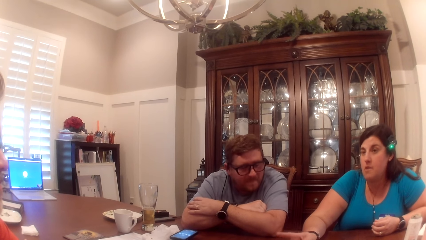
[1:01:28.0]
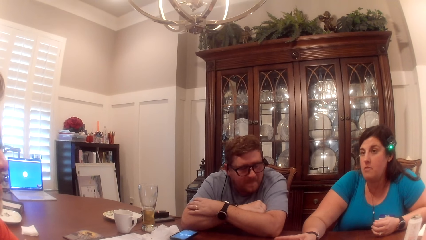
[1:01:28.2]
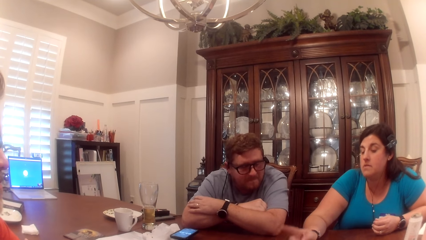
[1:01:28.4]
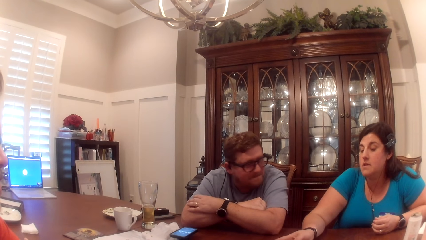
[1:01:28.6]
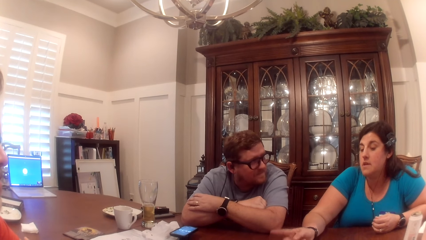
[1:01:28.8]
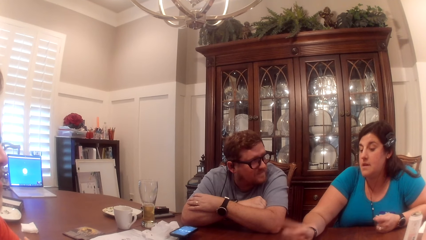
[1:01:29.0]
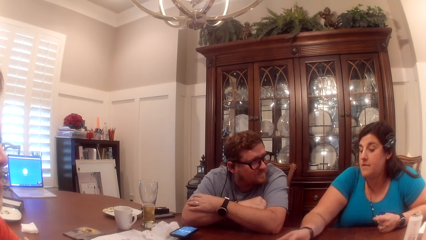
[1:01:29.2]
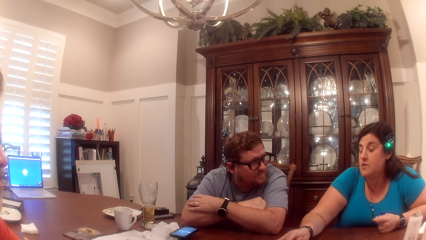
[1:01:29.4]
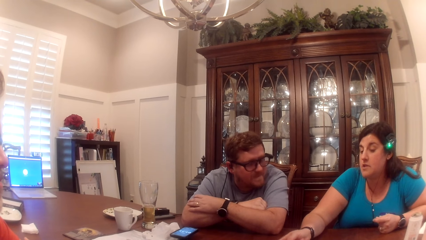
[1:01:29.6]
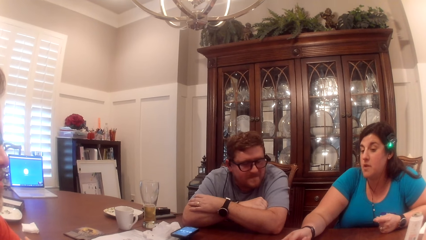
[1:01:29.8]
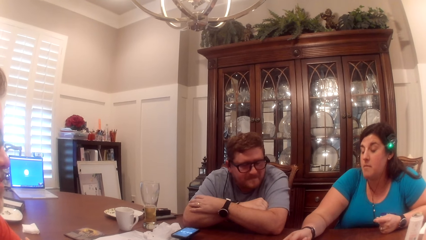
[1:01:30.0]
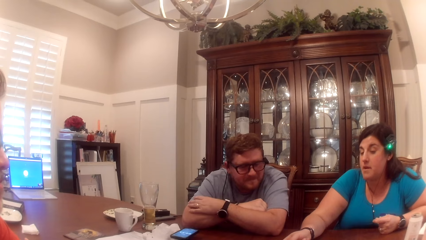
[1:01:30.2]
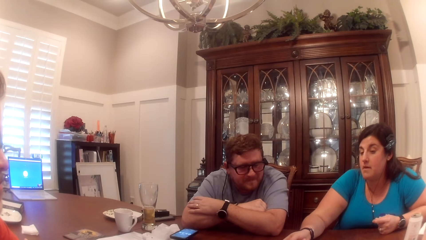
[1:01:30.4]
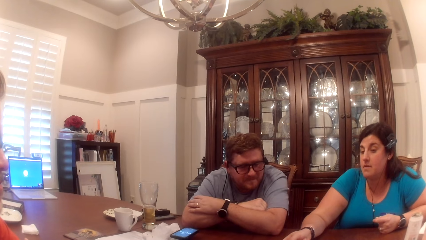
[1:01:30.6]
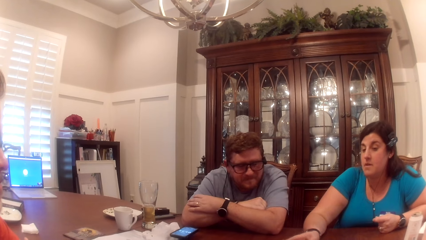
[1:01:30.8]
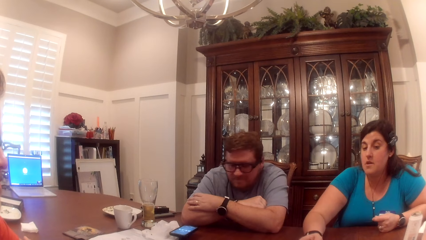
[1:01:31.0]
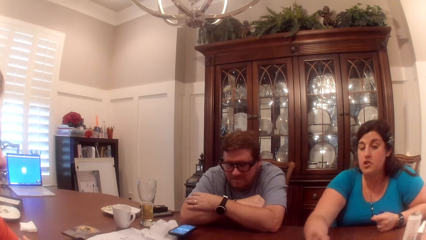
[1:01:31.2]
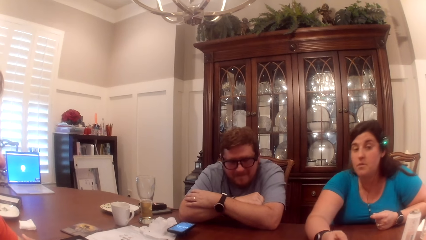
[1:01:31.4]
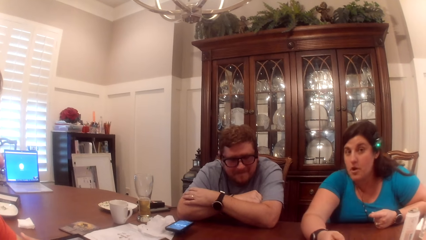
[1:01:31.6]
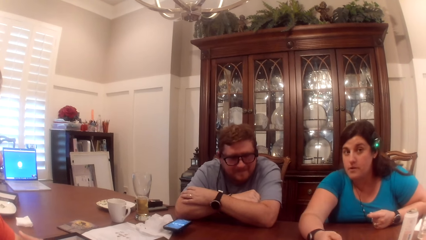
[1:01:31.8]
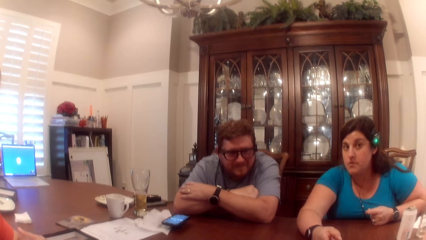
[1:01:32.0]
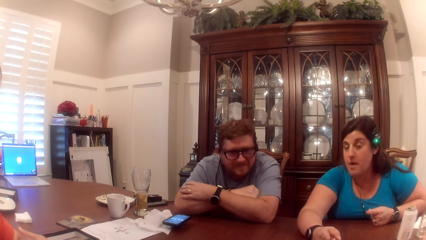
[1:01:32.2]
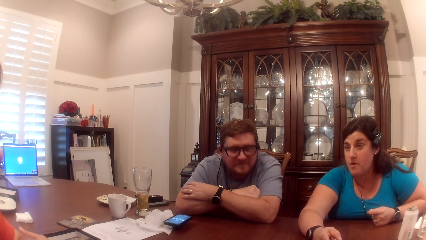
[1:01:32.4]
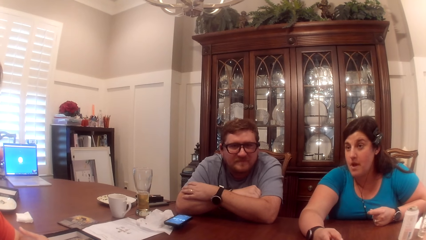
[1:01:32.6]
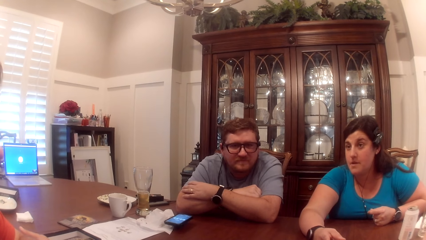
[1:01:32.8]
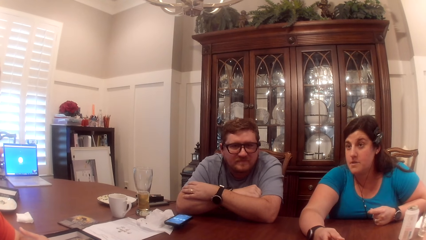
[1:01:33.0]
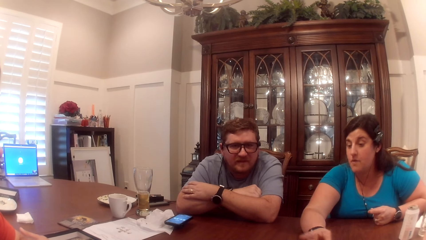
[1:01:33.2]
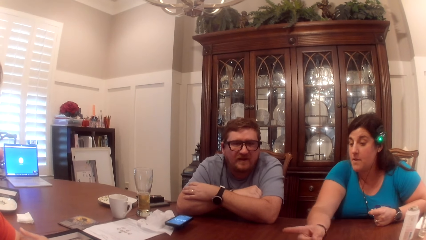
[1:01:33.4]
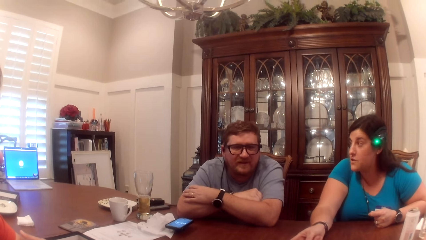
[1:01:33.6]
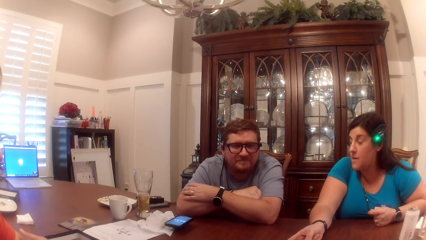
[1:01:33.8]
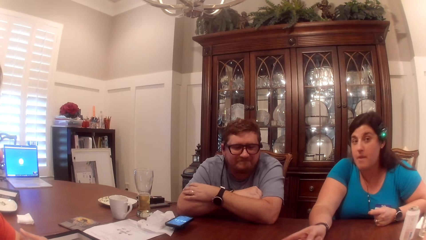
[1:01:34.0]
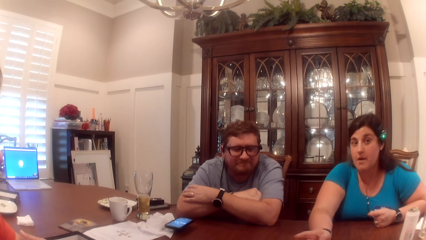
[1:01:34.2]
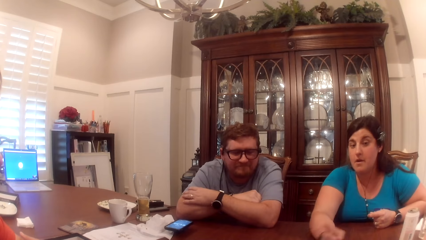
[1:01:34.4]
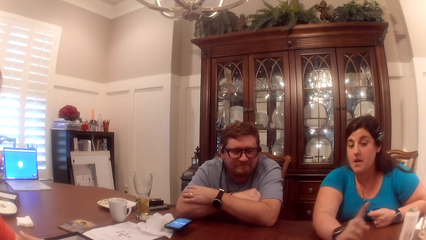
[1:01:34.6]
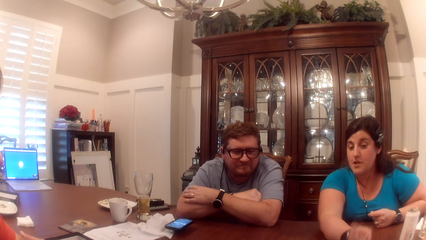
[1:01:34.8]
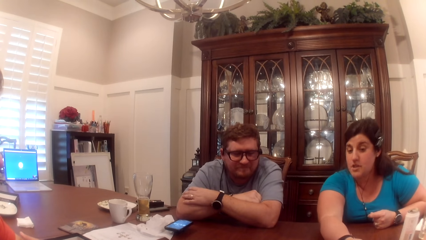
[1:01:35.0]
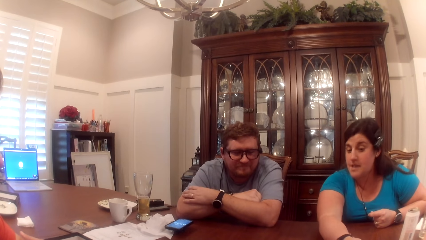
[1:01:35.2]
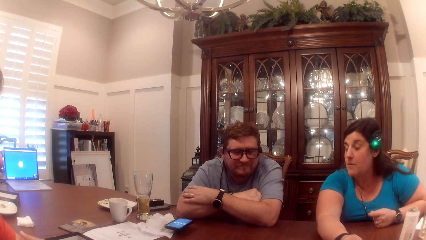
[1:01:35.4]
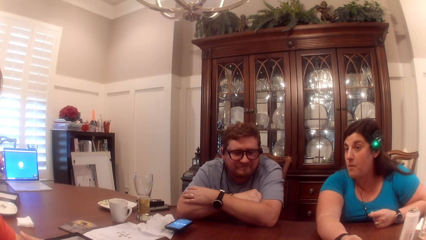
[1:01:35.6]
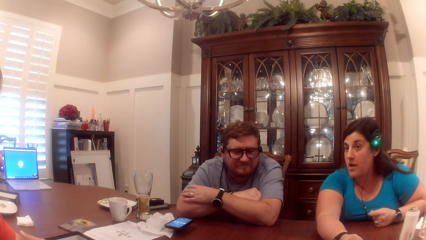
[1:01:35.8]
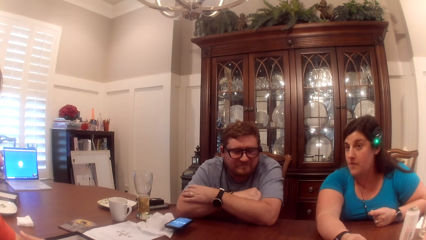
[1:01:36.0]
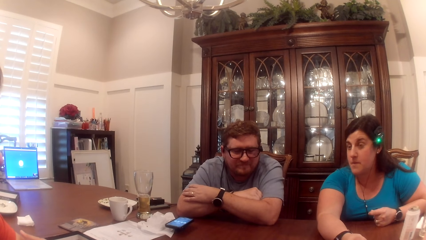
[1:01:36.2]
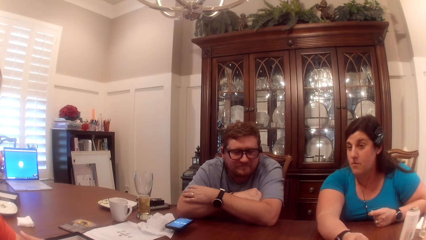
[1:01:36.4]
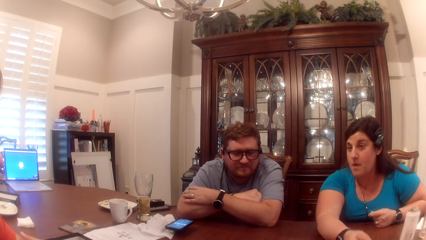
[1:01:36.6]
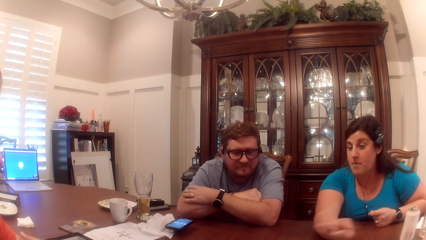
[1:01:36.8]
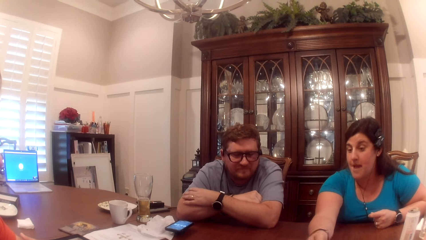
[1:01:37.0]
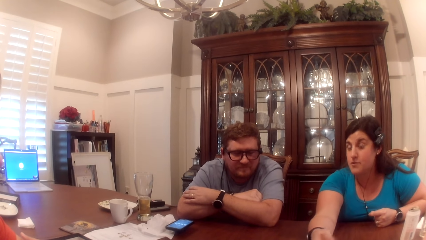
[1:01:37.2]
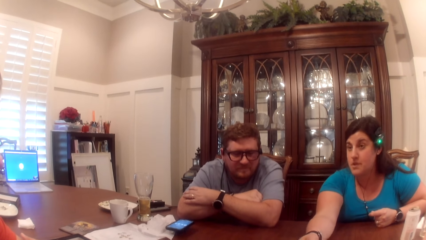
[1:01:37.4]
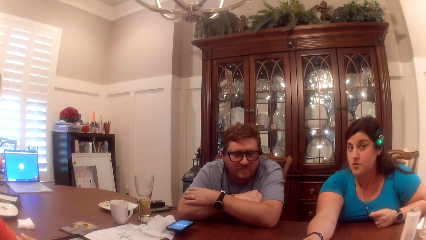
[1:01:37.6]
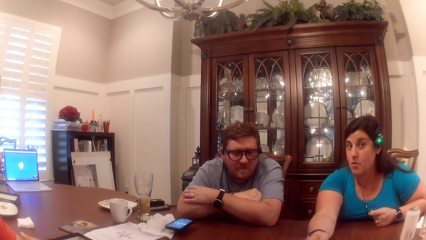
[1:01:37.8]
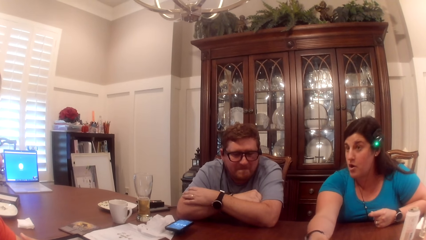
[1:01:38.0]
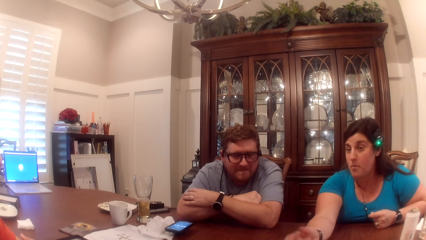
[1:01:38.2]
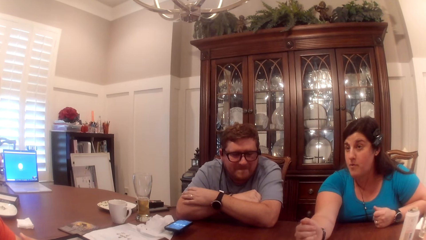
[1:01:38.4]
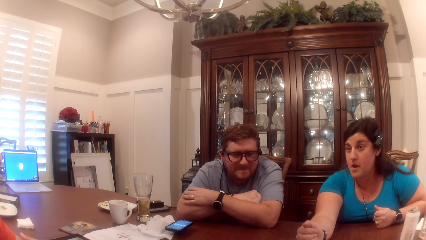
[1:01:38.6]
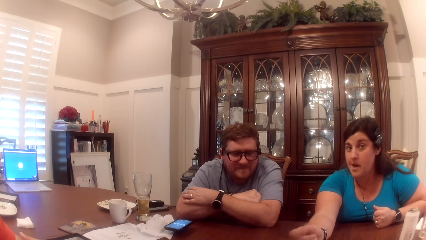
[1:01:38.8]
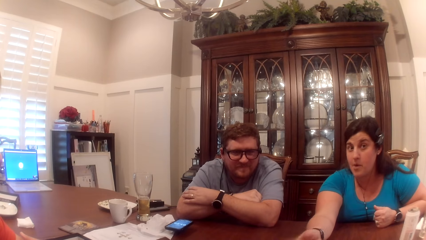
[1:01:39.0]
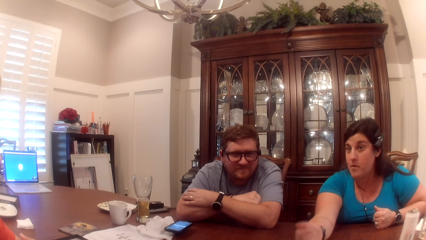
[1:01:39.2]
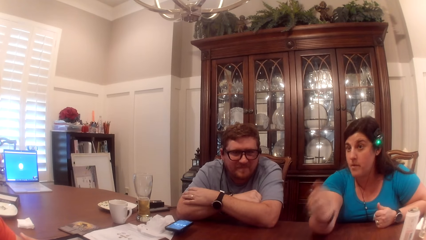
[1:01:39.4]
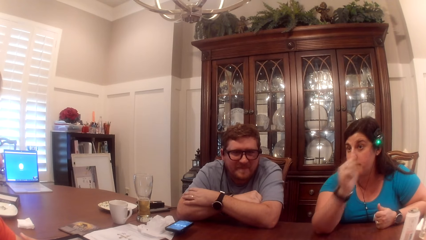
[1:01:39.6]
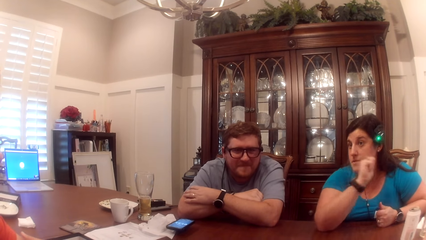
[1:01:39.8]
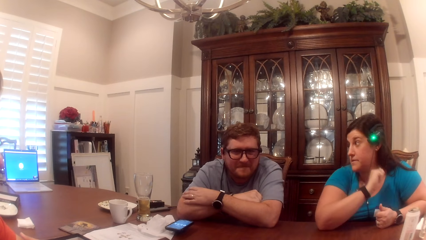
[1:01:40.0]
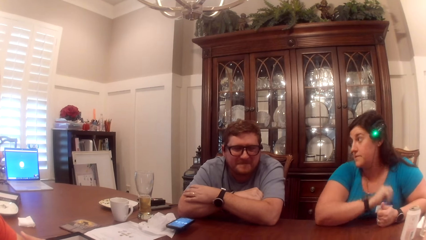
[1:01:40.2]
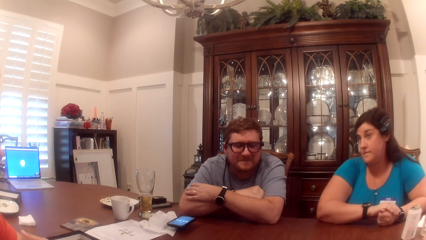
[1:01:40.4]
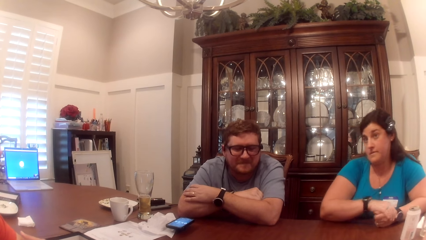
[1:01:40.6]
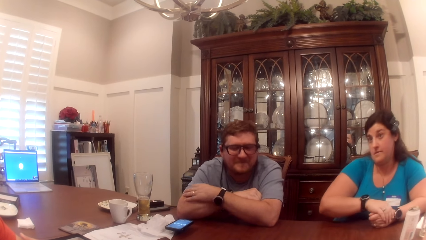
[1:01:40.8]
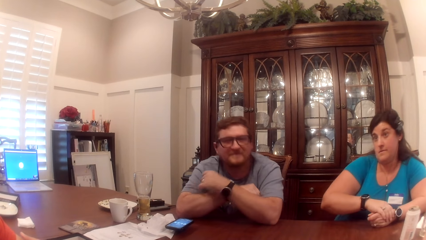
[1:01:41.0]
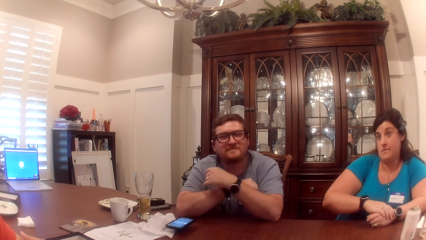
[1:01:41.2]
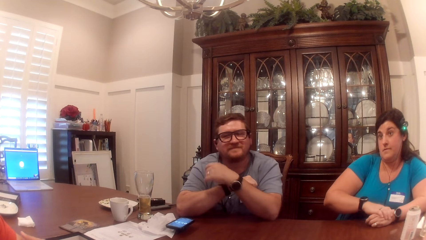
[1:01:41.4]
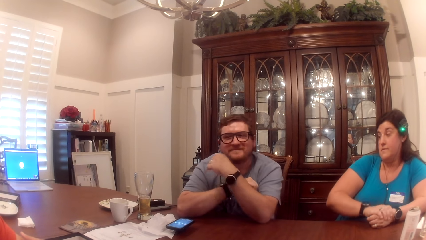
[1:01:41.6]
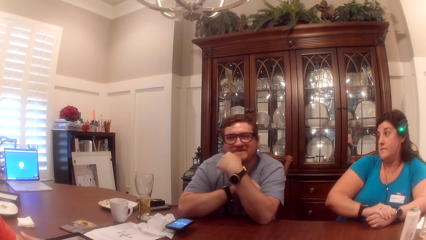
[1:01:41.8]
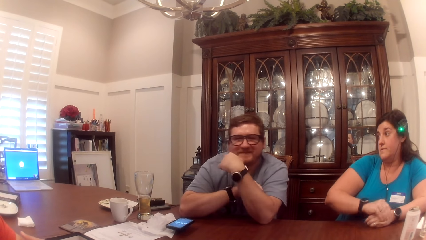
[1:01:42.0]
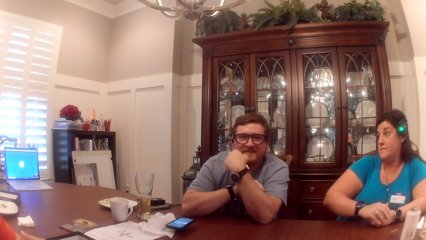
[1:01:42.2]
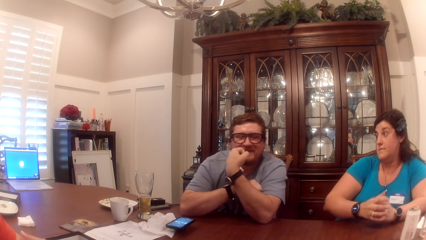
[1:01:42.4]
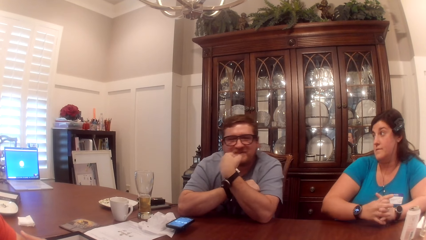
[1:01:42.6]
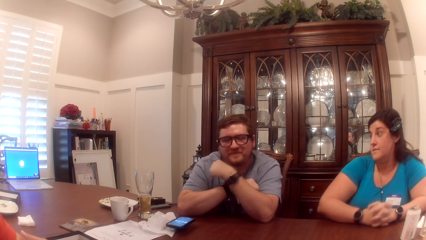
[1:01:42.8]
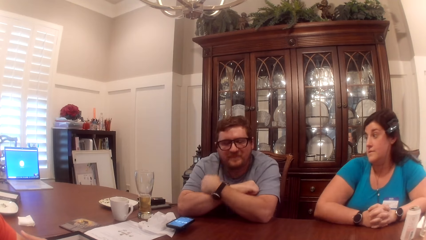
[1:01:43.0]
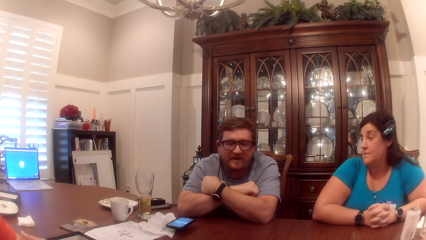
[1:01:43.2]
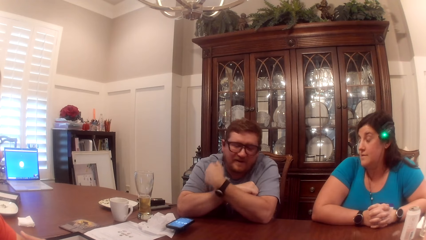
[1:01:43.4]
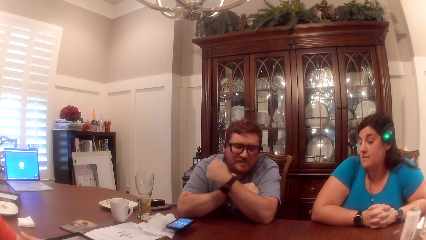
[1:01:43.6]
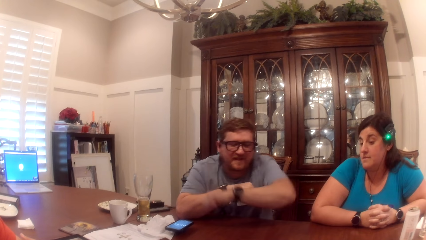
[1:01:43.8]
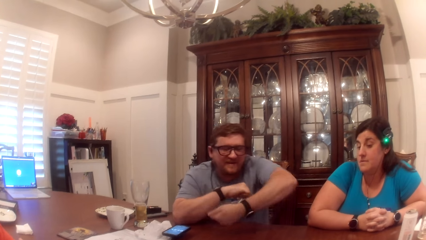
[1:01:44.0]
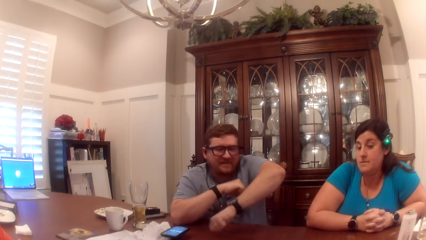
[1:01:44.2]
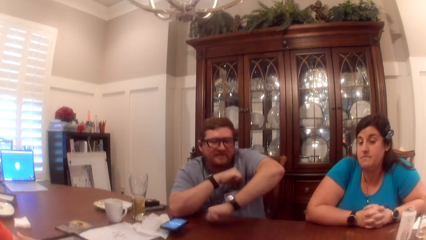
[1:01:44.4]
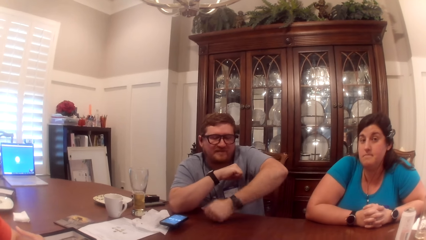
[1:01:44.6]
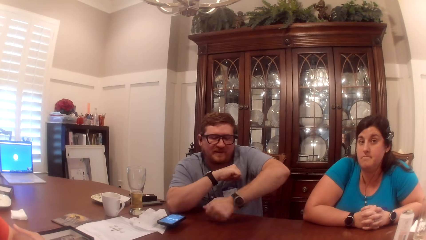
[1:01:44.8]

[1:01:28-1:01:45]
A woman hits the table with her left hand. The woman touches the table with her right finger. The woman rubs her hand with her left hand. The woman folds both hands.
